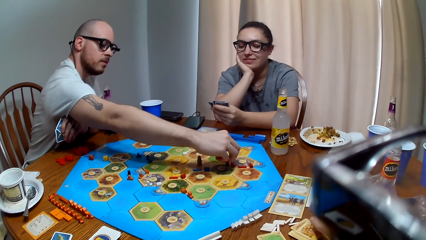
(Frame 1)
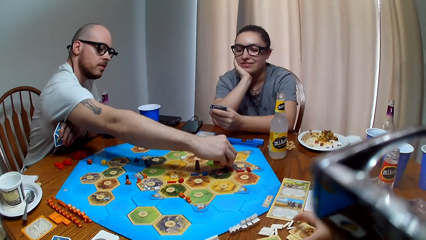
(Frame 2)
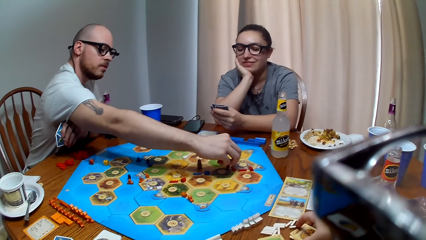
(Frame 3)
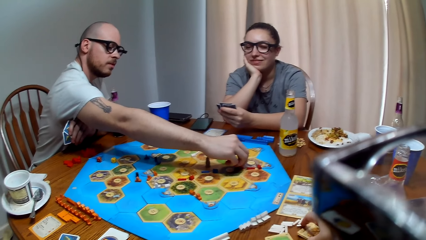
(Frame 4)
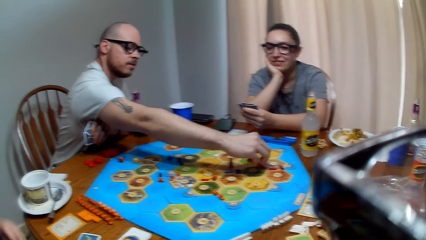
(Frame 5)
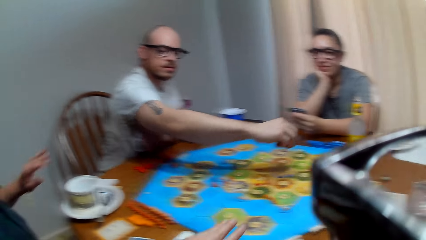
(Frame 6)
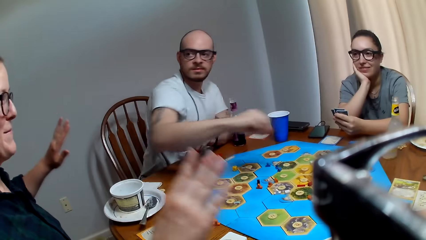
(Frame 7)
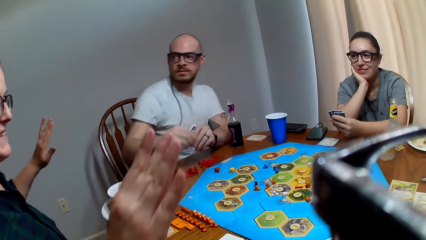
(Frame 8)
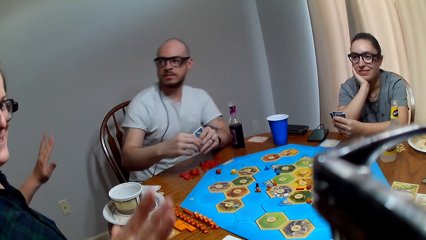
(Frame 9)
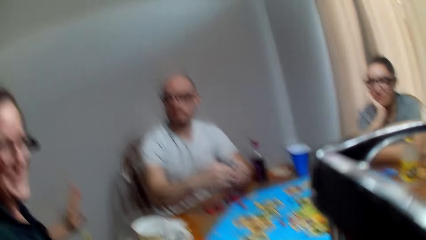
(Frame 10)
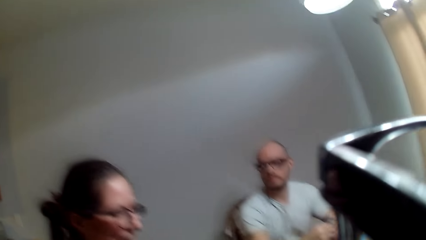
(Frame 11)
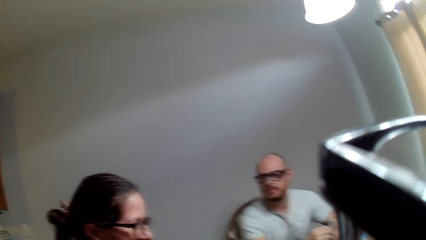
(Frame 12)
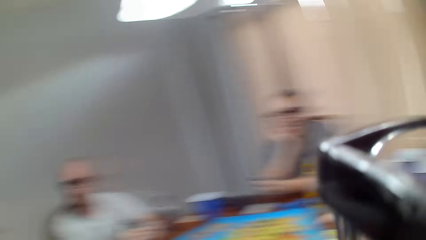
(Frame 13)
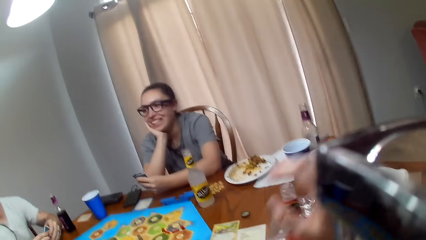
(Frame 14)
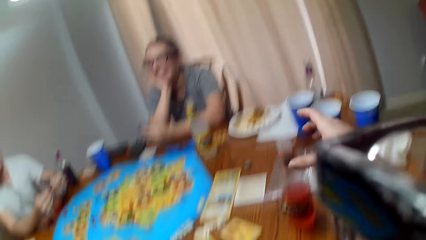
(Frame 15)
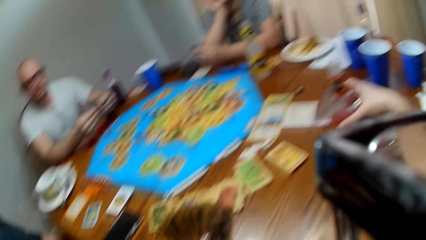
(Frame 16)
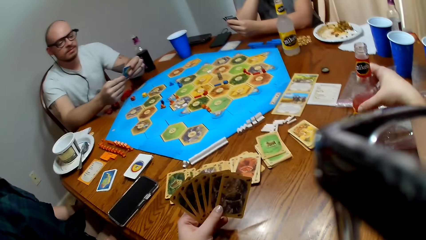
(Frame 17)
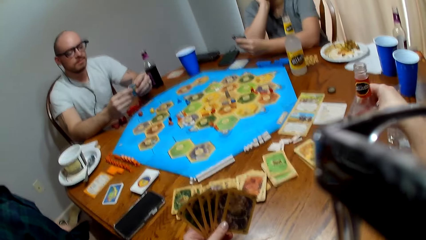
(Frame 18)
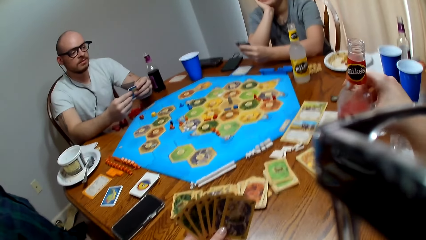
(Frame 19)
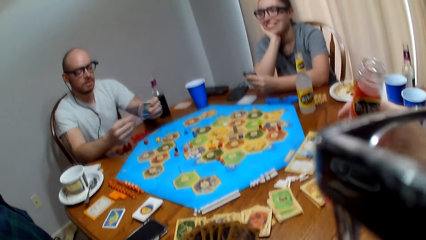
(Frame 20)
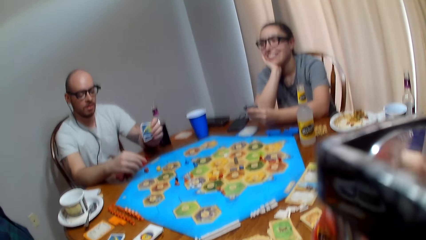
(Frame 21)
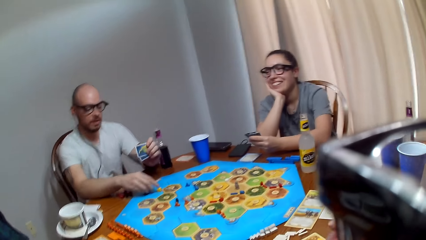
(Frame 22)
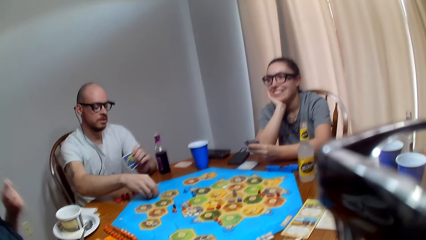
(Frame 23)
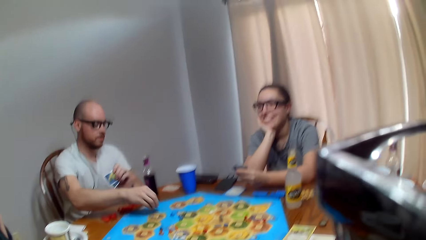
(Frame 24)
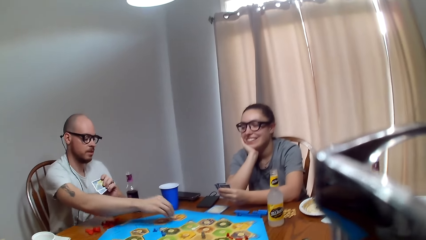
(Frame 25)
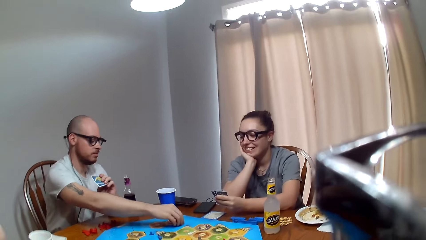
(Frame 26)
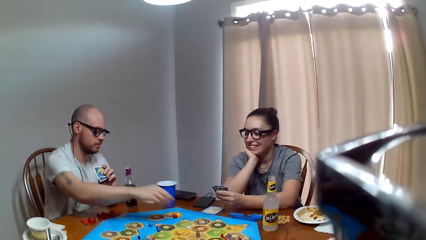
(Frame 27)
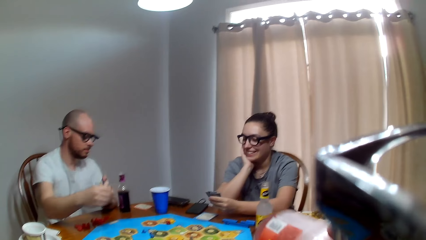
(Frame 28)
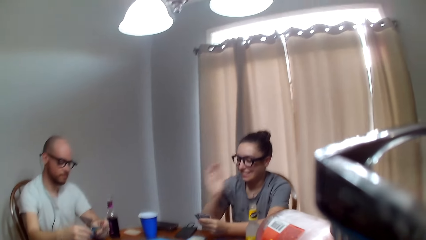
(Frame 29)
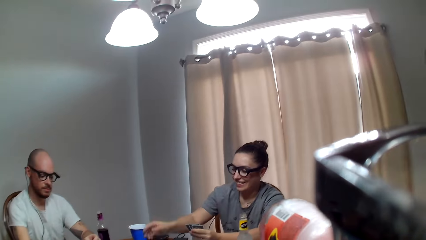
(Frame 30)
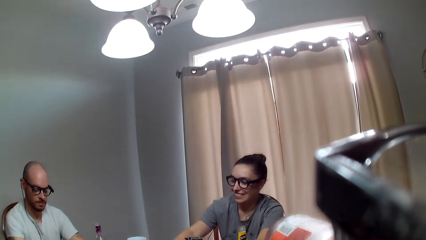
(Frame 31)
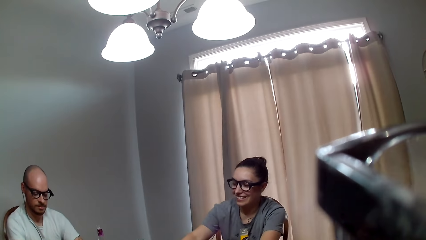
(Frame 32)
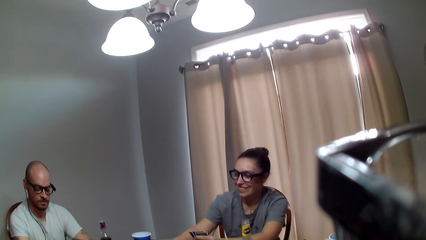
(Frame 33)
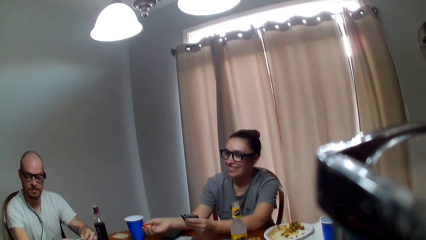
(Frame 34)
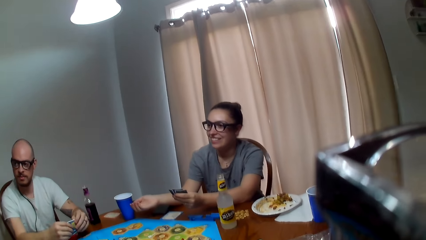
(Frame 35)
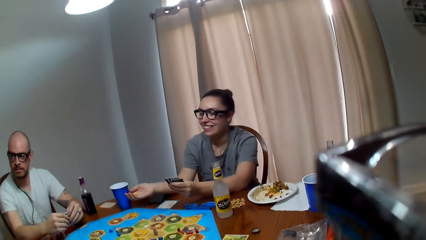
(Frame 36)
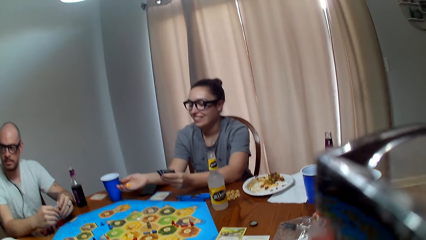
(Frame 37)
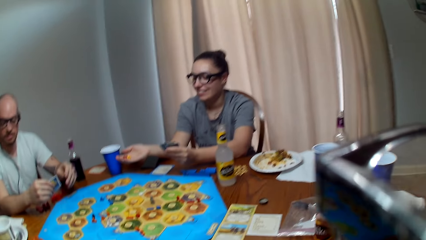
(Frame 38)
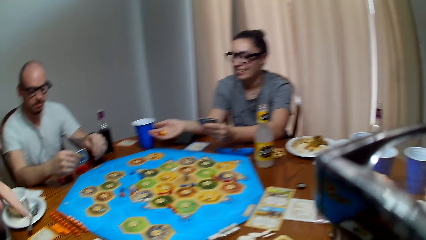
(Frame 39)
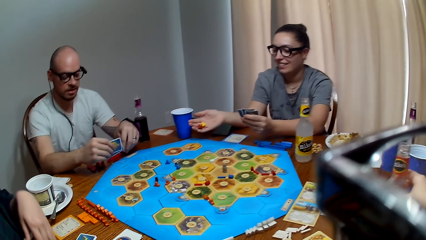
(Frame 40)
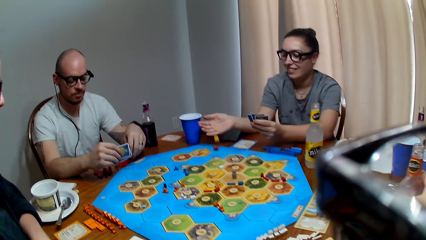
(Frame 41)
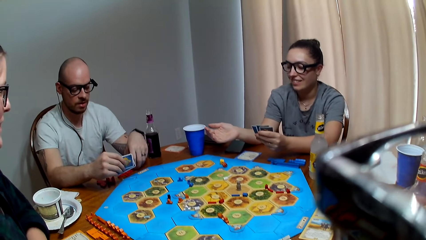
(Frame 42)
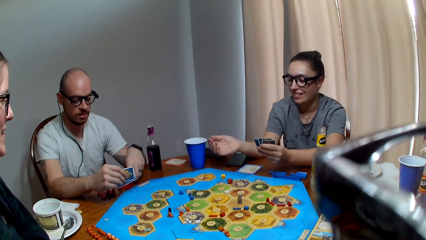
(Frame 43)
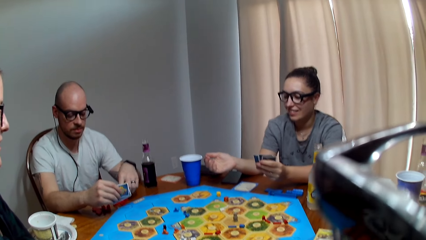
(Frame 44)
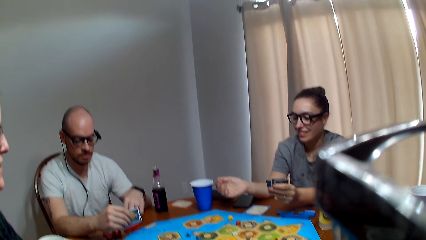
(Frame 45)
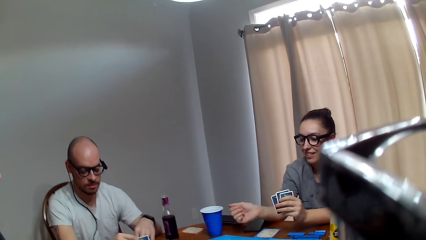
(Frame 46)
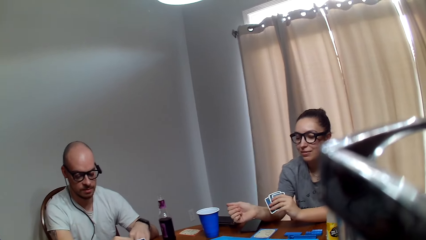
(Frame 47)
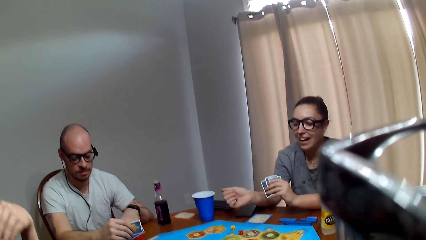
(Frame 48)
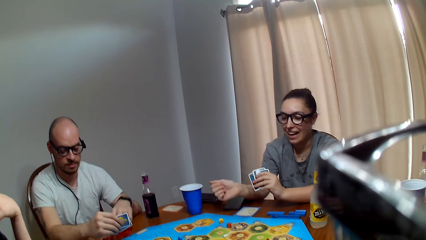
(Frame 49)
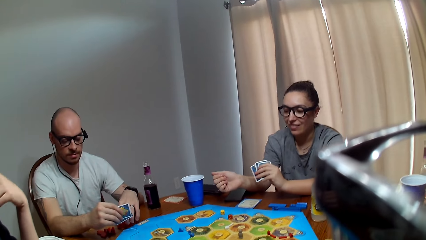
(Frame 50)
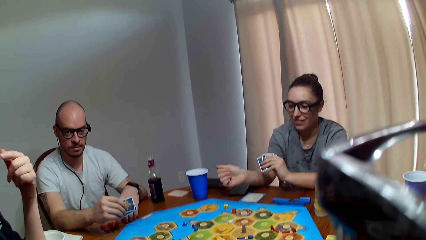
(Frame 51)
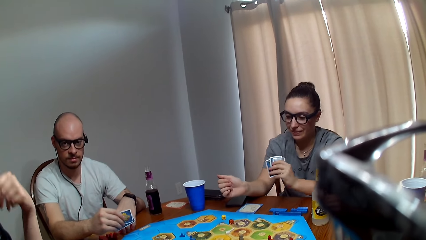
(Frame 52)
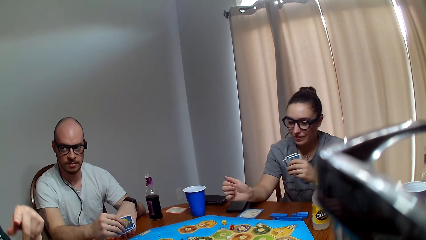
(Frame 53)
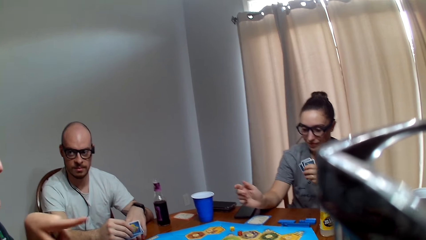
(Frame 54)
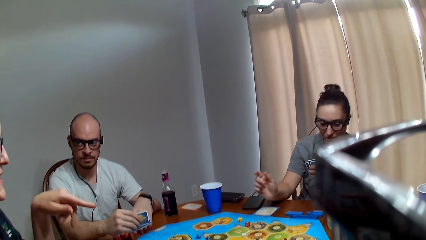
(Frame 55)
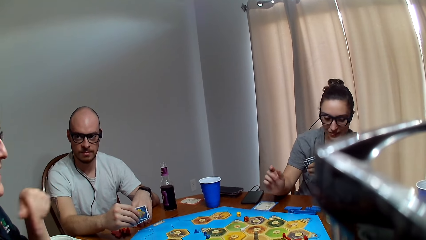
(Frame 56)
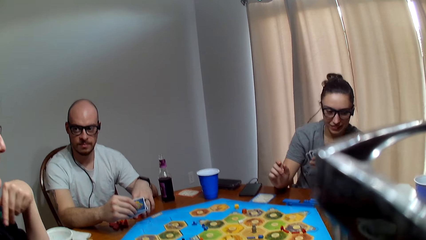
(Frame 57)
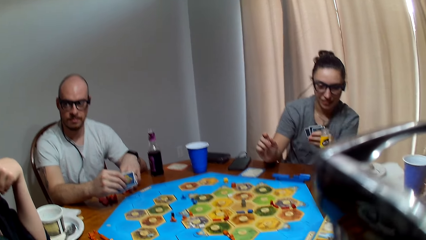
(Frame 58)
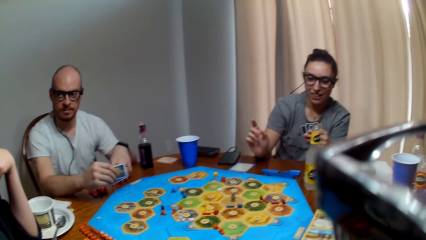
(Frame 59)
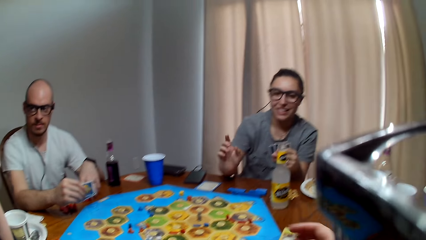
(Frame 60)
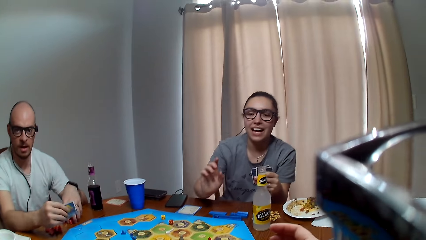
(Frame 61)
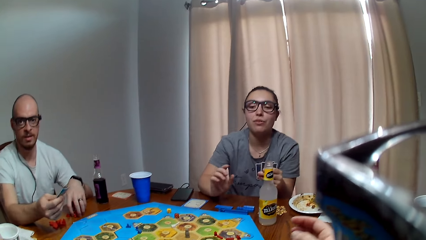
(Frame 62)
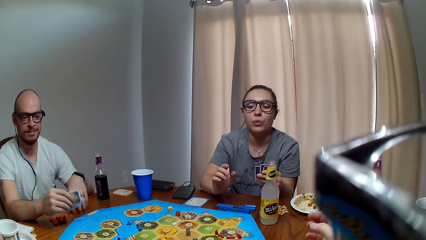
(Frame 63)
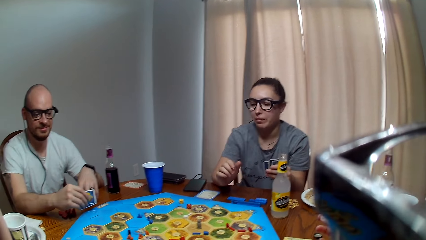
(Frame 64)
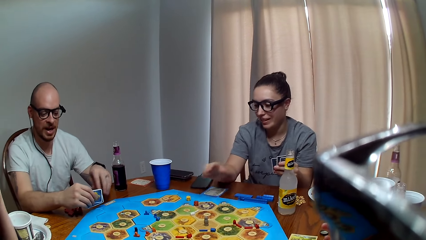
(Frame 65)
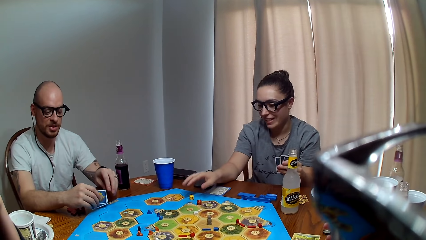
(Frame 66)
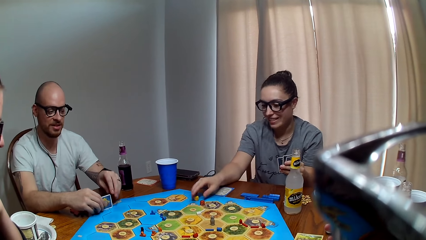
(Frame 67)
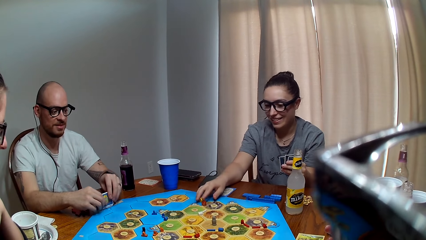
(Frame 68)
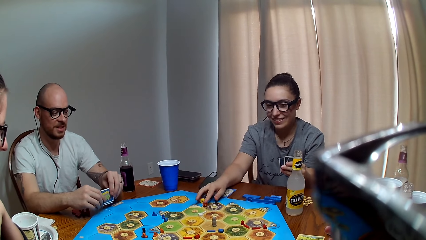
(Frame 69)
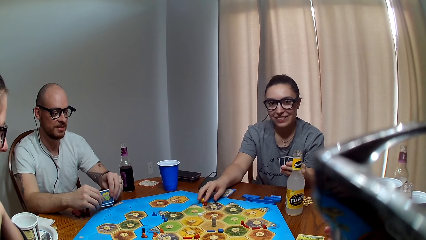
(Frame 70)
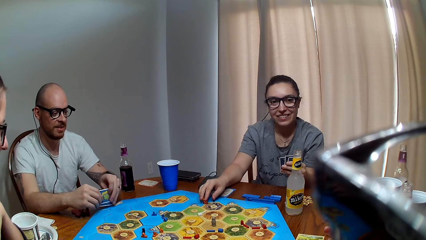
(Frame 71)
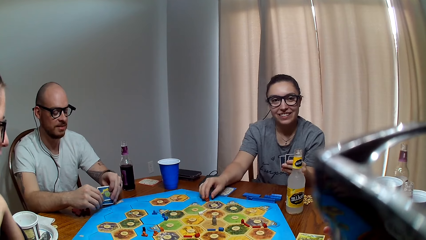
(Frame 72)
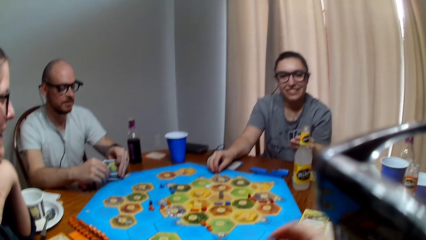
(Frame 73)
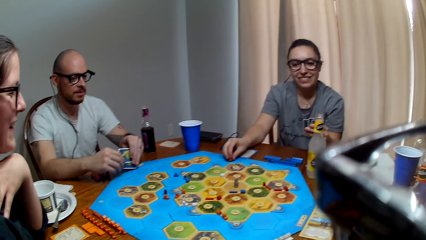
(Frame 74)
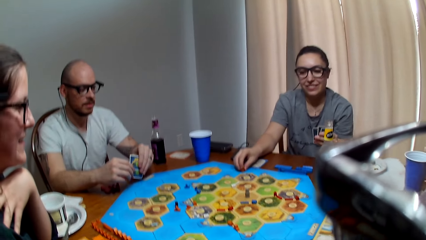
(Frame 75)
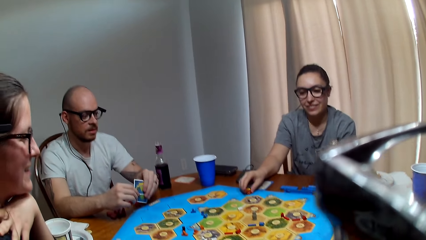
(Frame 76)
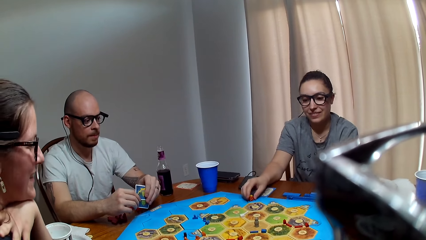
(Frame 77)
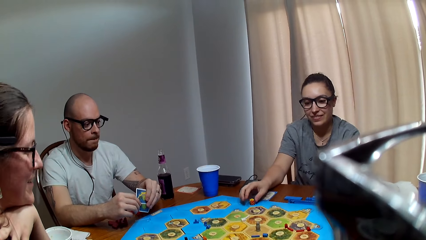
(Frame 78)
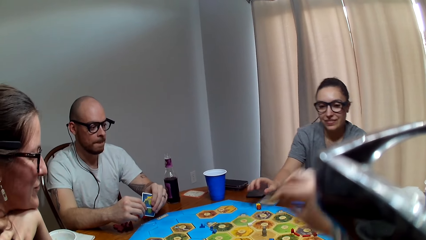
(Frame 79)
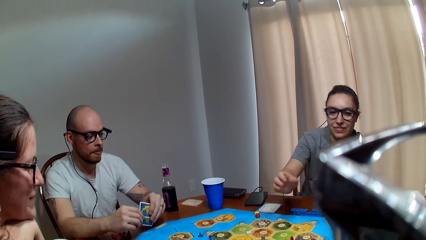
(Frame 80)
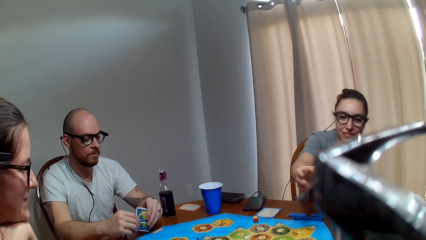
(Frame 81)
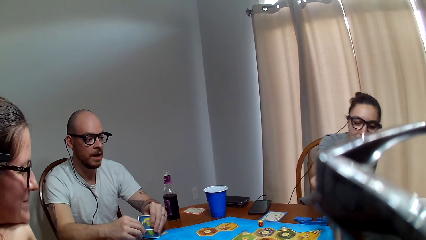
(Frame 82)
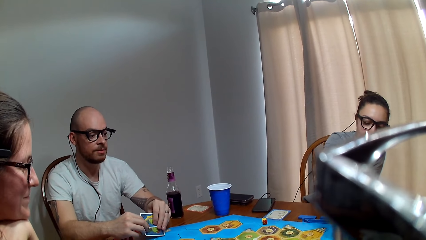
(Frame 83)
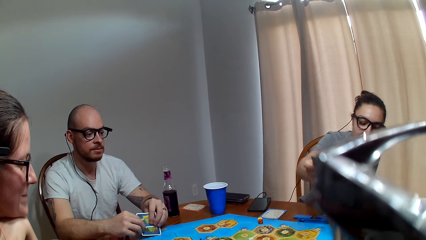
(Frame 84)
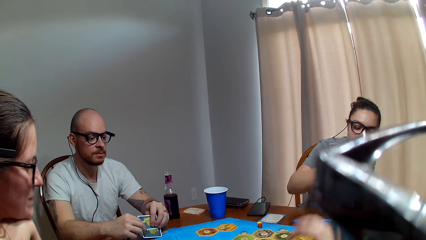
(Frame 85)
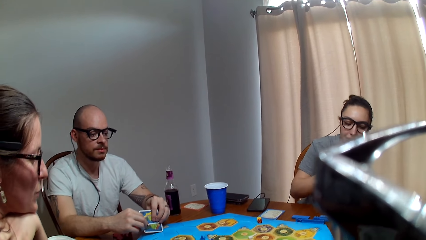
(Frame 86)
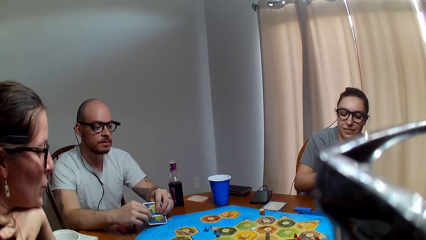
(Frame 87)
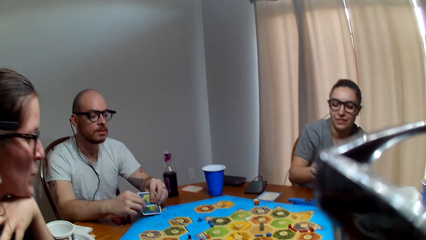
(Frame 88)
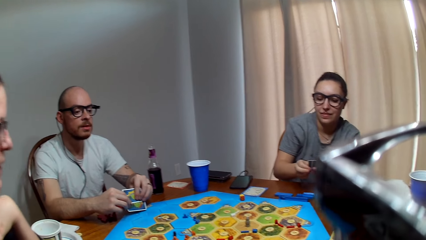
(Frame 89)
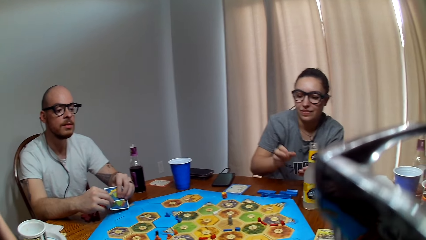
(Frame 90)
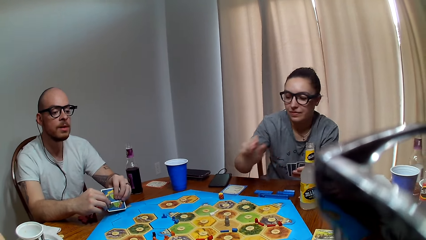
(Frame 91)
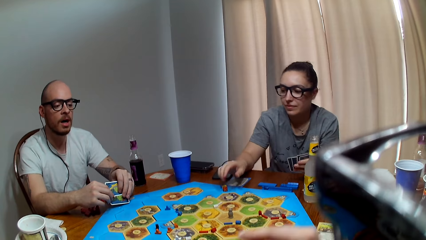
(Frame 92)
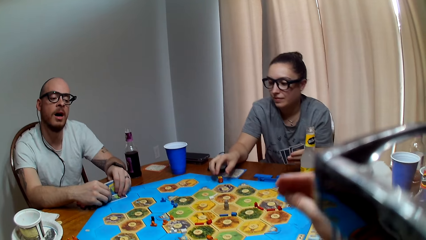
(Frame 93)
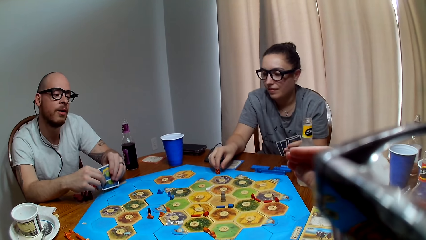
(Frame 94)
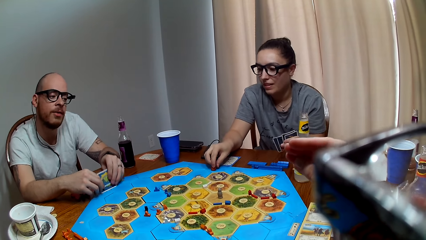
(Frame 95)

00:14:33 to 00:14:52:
A woman talks to the camera wearer. The camera wearer picks up her beverage. A man responds to the woman. The man moves the peg on the board. He places the dice on the game board. Another woman moves her hand from her face. The other woman holds the dice. She drops the dice on the game board. The first woman responds to the man. The man gathers the pegs on the table. The first woman speaks to the man, the other woman and the camera wearer. The other woman speaks to the camera wearer. The man talks to the first woman. The other woman collects the dice. The camera wearer responds to the man. They hand the other woman a card. The other woman picks the card from the camera wearer. The camera wearer makes a comment. The other woman touches the dice.
